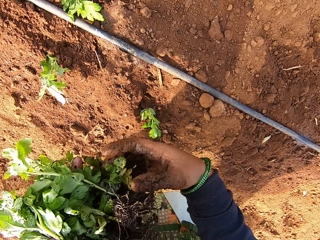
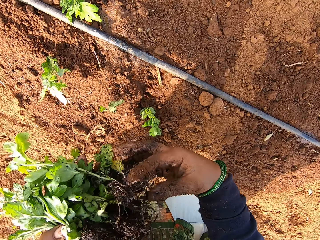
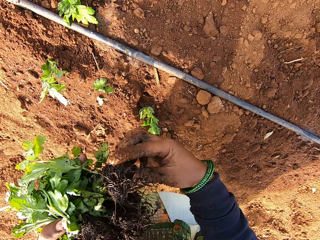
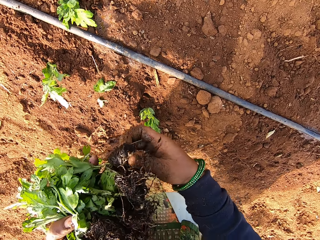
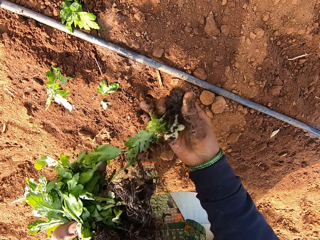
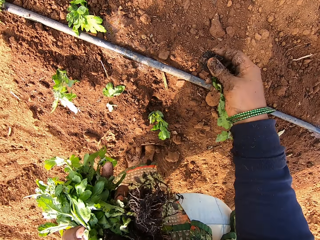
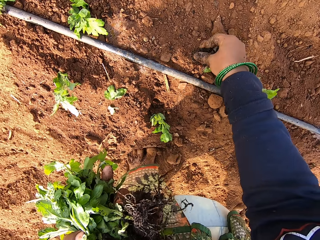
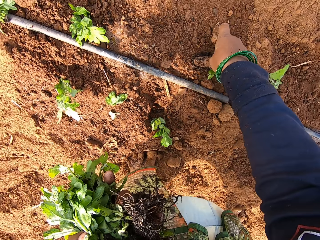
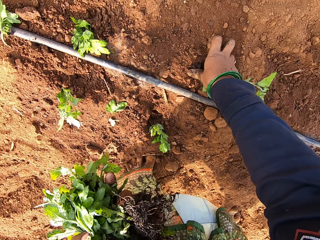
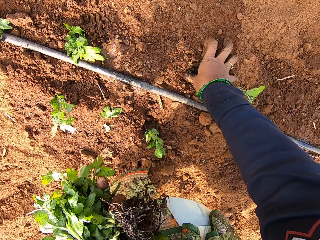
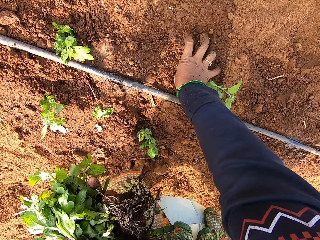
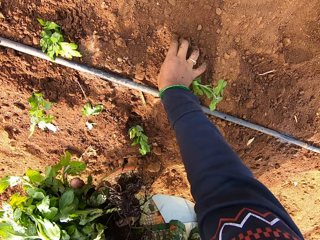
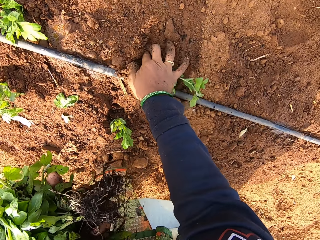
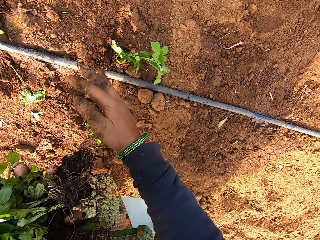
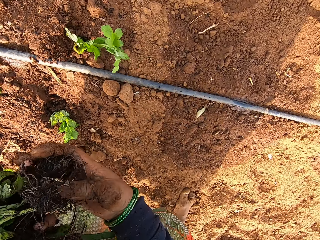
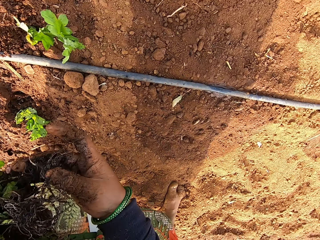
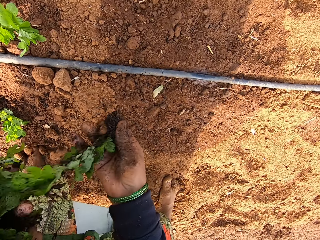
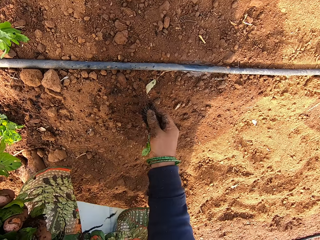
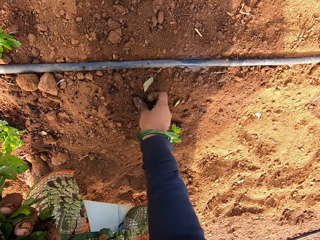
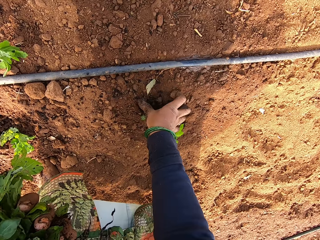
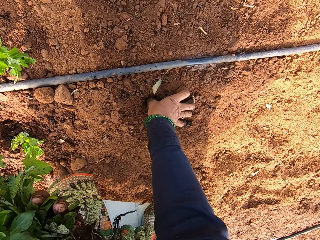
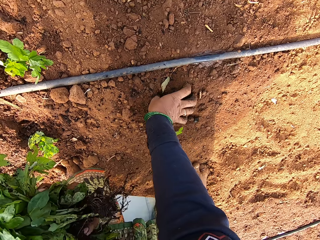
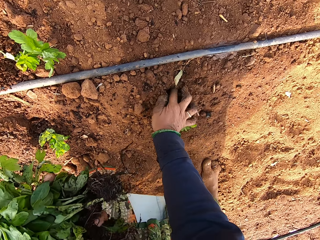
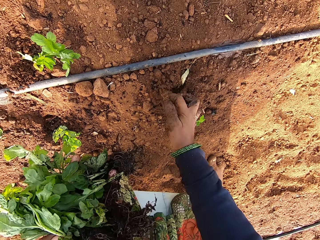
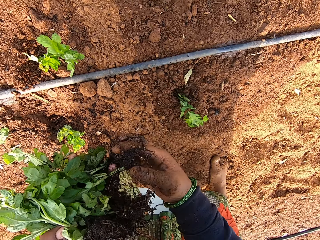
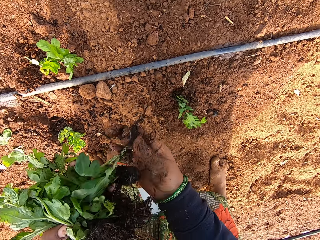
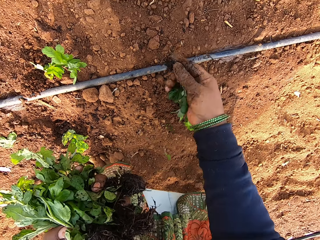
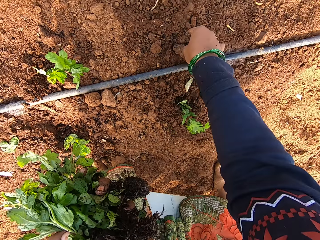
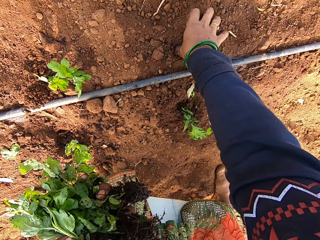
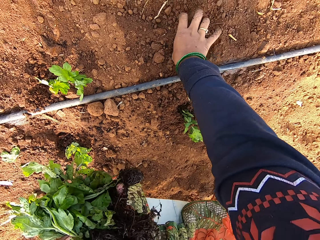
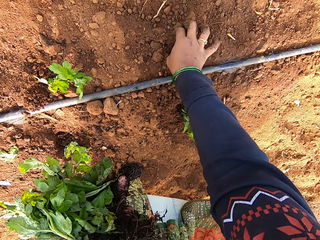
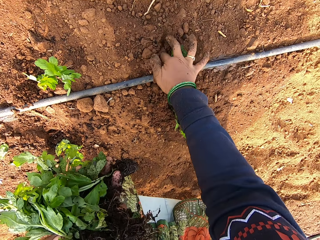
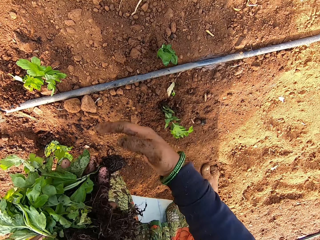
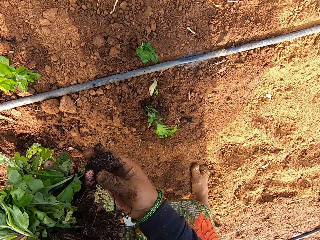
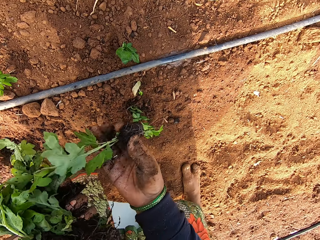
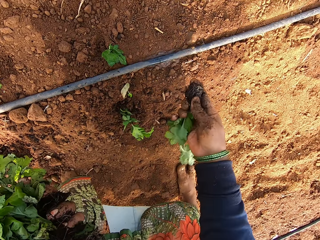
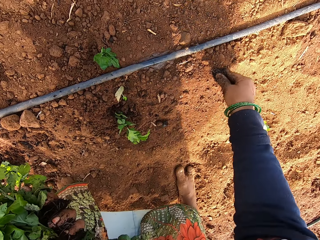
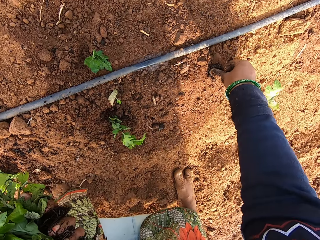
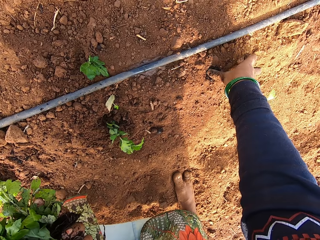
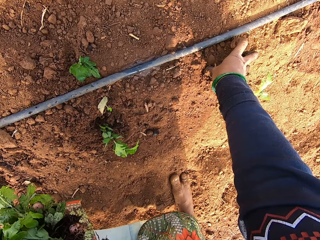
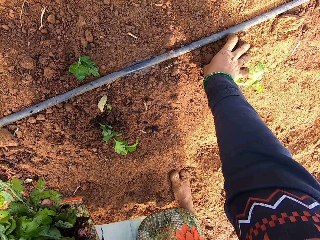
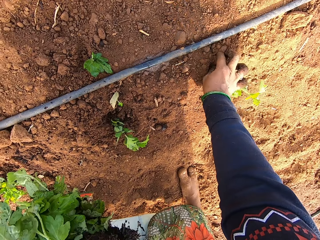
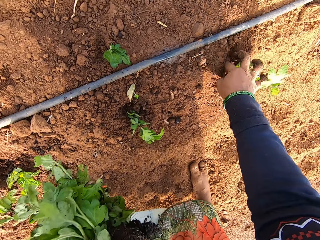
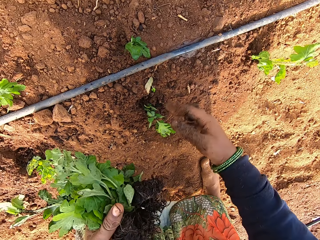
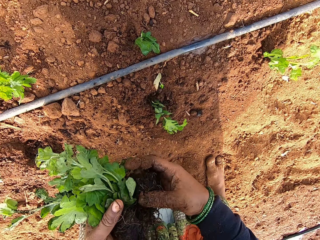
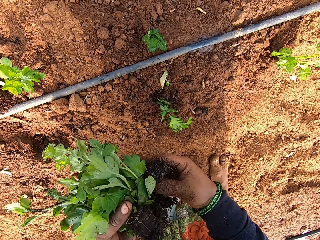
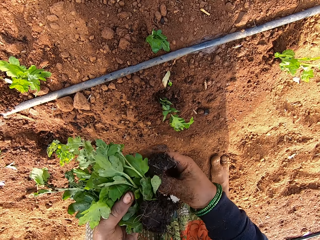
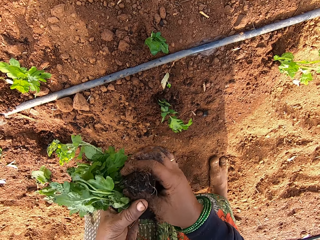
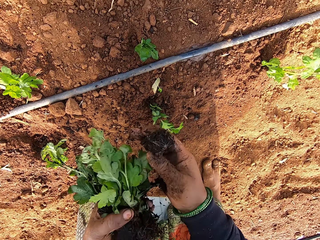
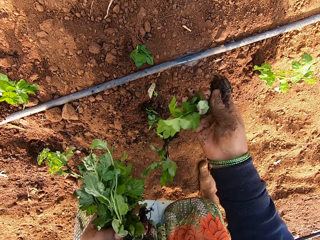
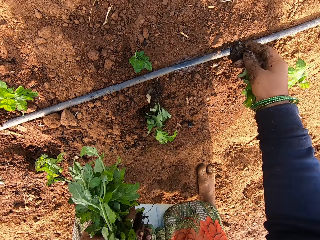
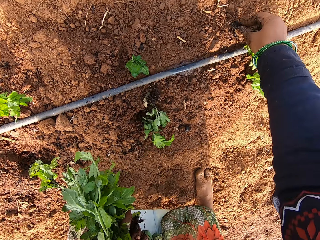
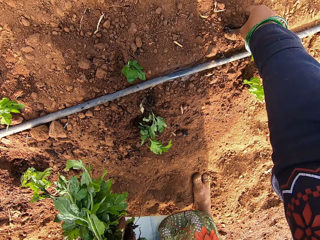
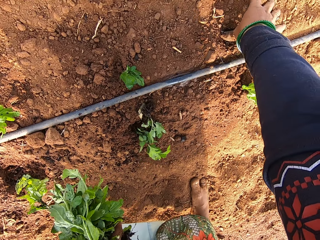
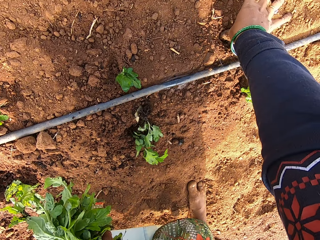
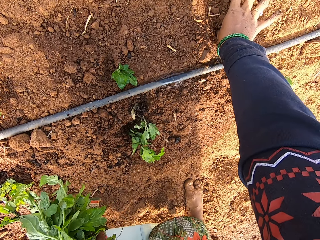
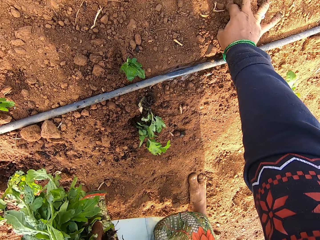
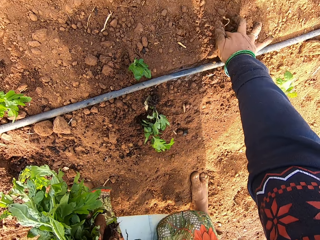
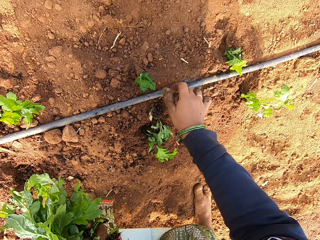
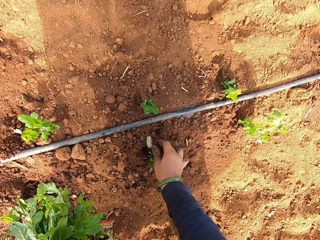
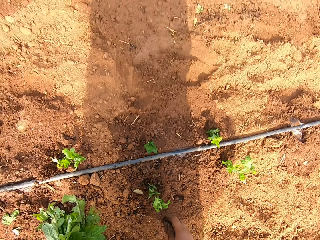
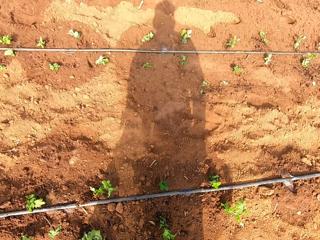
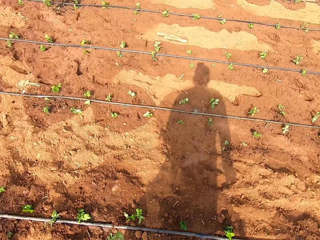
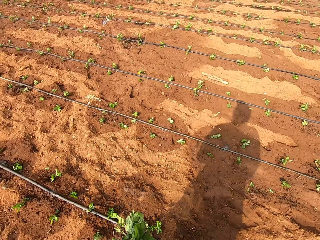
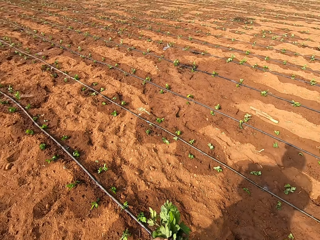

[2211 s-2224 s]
The camera wearer removes a spinach from her left hand with her right hand. She plants the spinach on the ground with her right hand. She removes a spinach from her left hand with her right hand. She plants the spinach on the ground with her right hand. She removes a spinach from her left hand with her right hand. She plants the spinach on the ground with her right hand. She removes a spinach from her left hand with her right hand. She plants the spinach on the ground with her right hand. She removes a spinach from her left hand with her right hand. She plants the spinach on the ground with her right hand. The man speaks to the camera wearer.

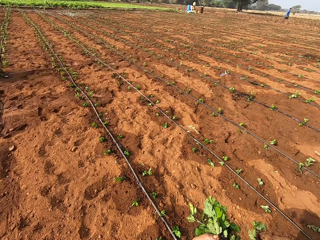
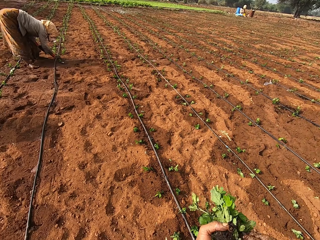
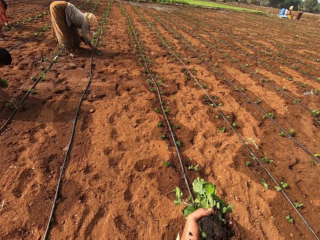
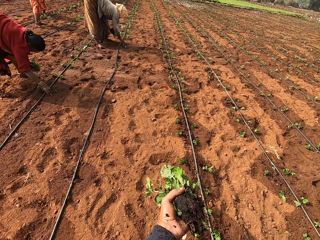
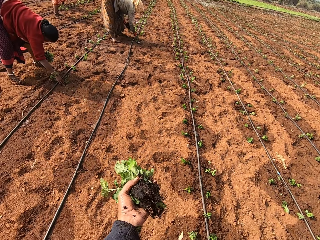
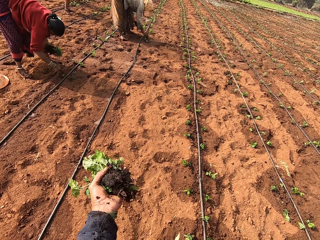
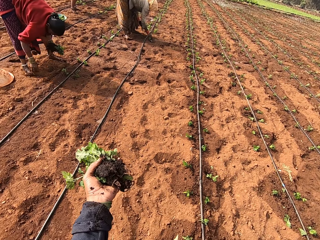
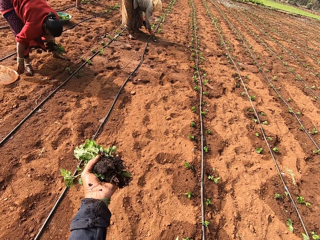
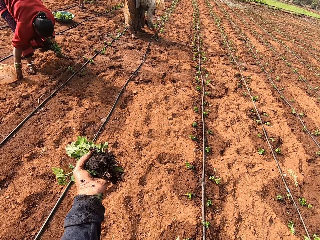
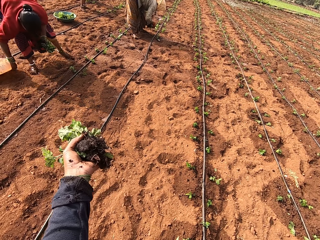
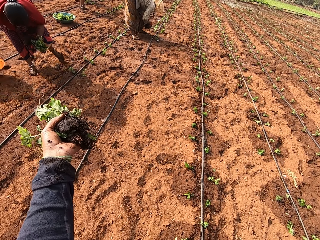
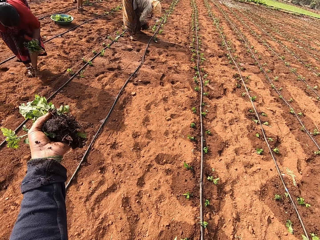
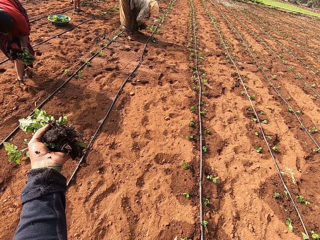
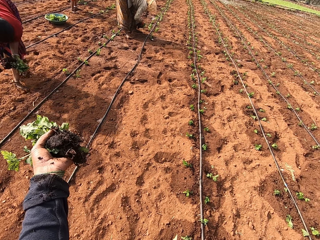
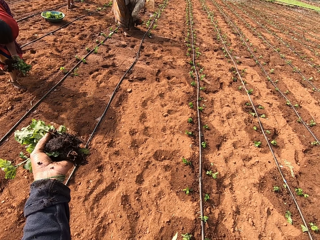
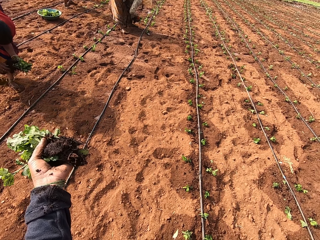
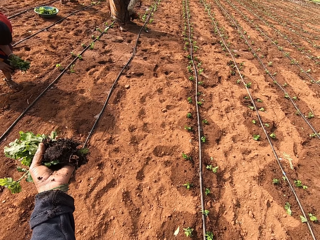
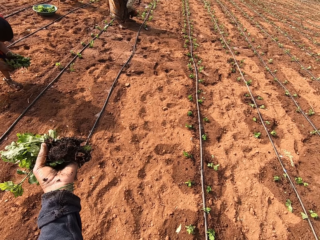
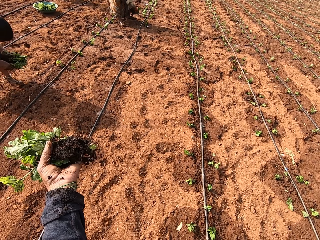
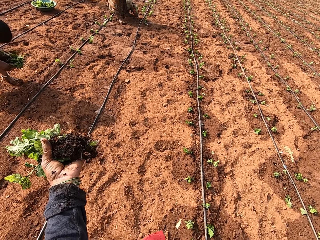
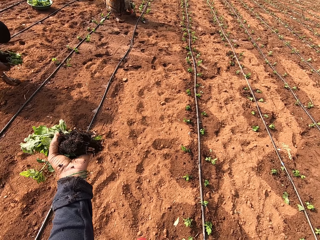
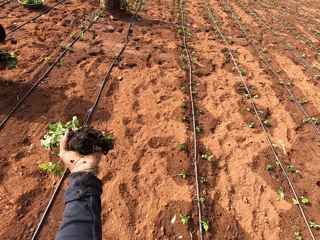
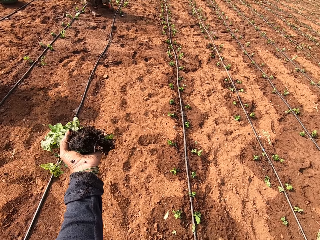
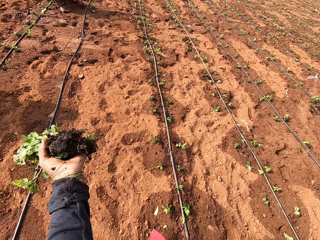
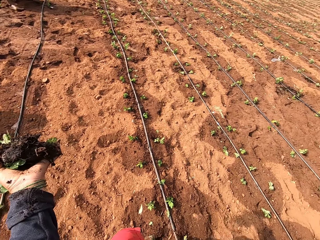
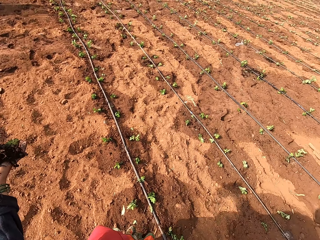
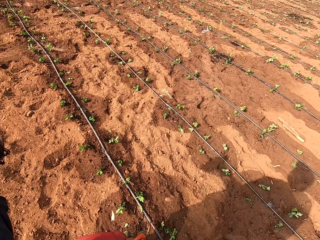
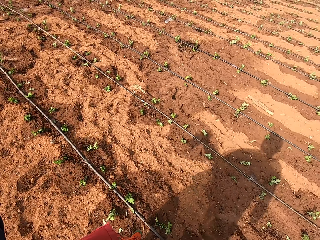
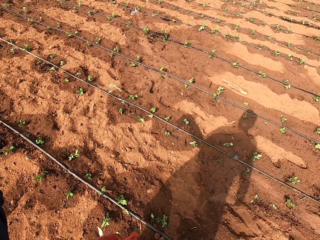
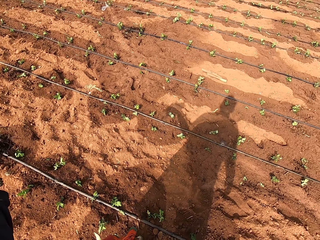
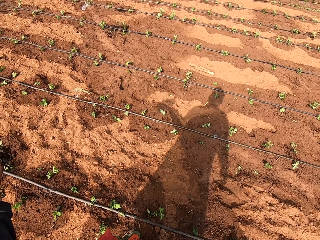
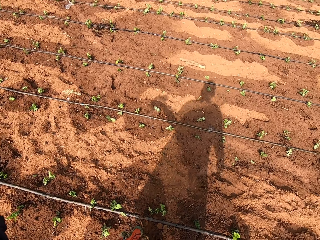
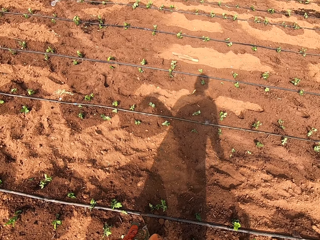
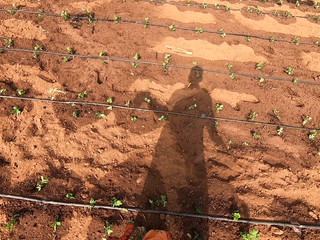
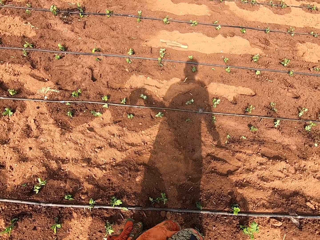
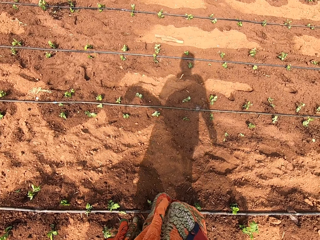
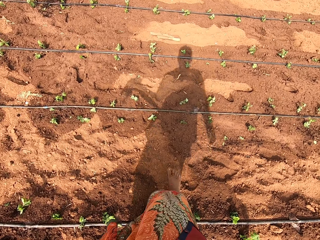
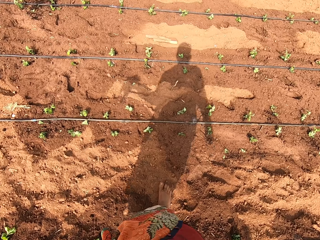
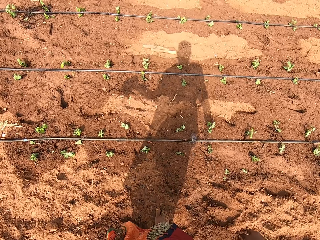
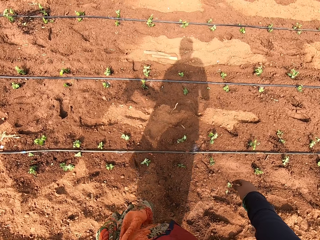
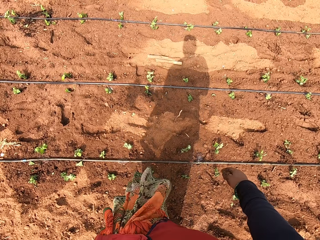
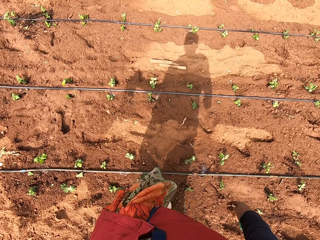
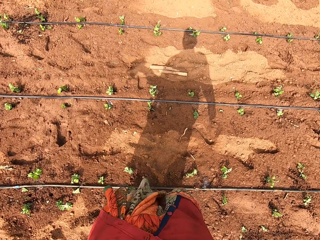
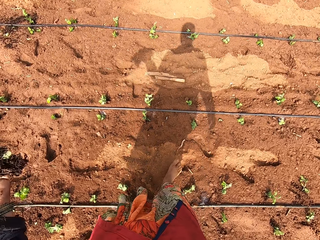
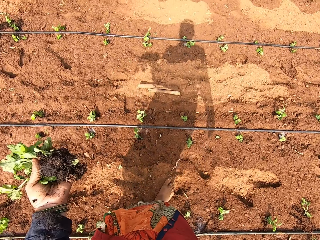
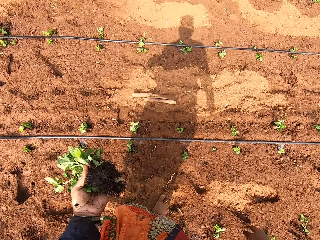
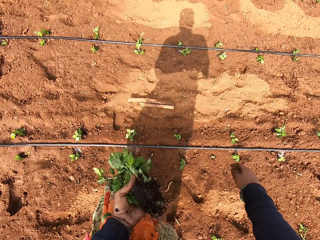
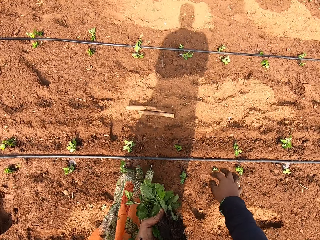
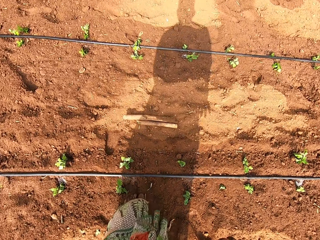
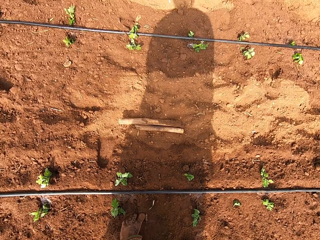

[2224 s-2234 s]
The camera wearer turns towards a woman and another woman. The first woman plants a spinach on the ground with her right hand. The other woman plants a spinach on the ground with her right hand. The camera wearer speaks to the man. They walk on the garden.
